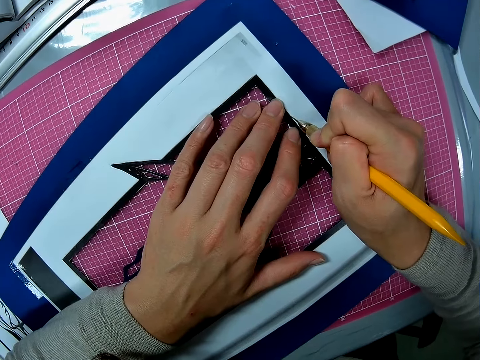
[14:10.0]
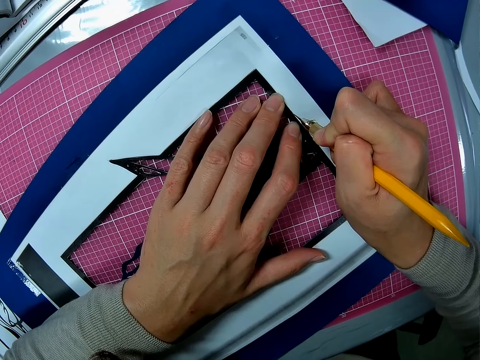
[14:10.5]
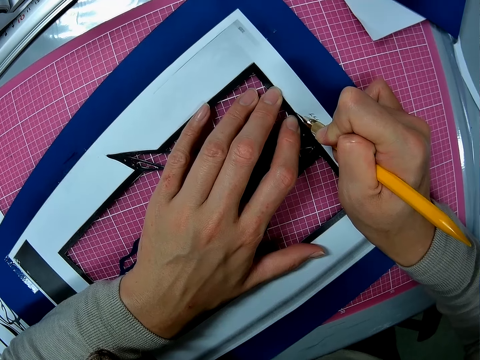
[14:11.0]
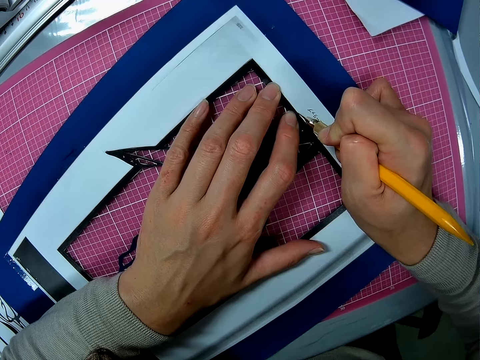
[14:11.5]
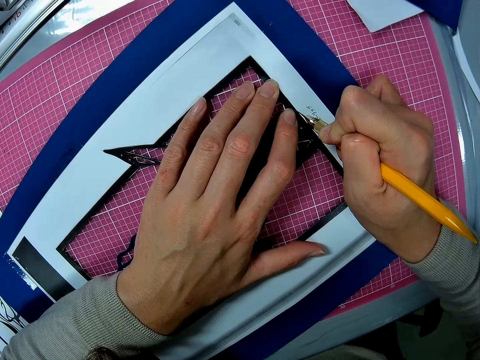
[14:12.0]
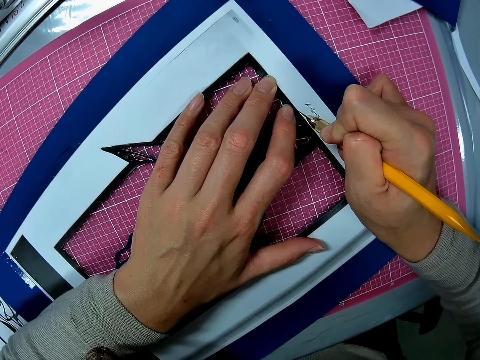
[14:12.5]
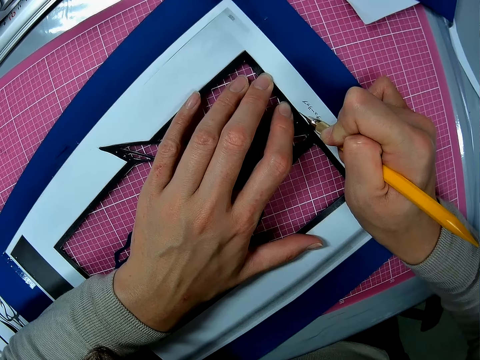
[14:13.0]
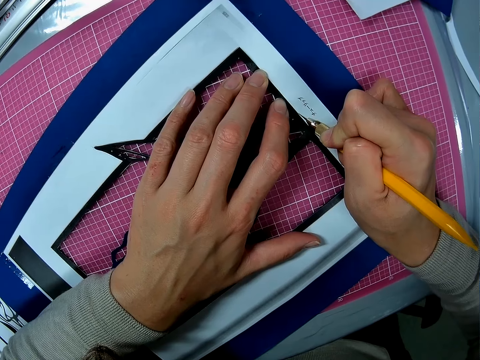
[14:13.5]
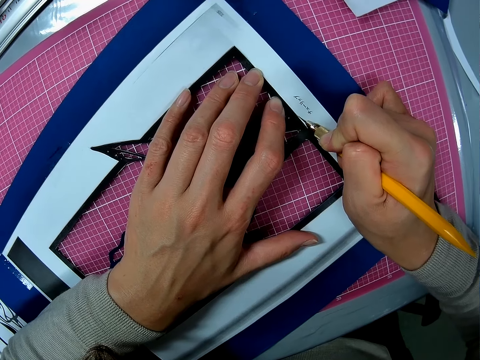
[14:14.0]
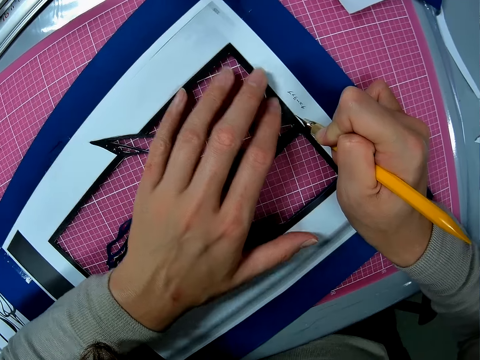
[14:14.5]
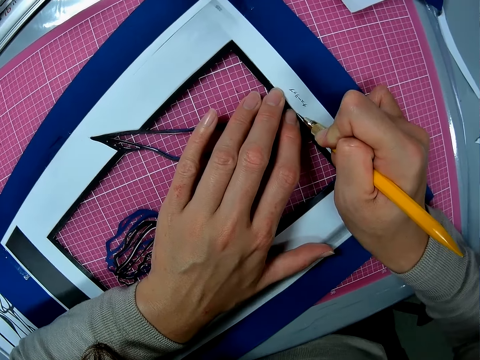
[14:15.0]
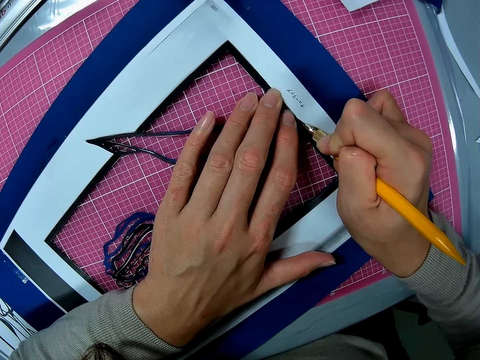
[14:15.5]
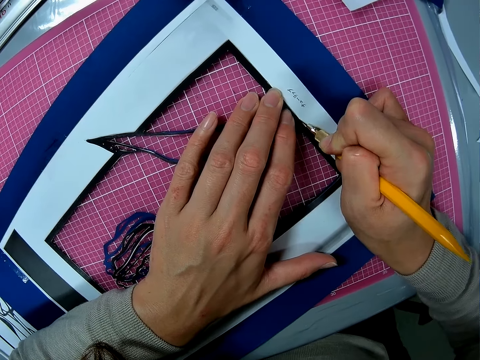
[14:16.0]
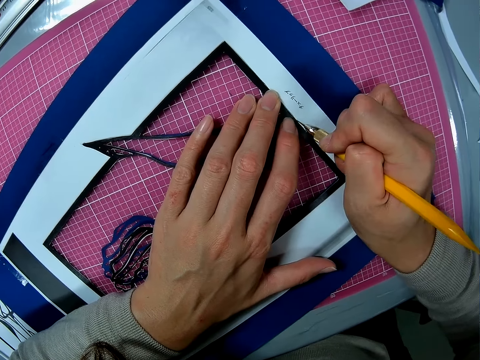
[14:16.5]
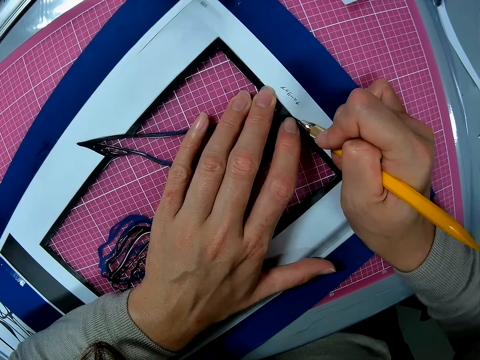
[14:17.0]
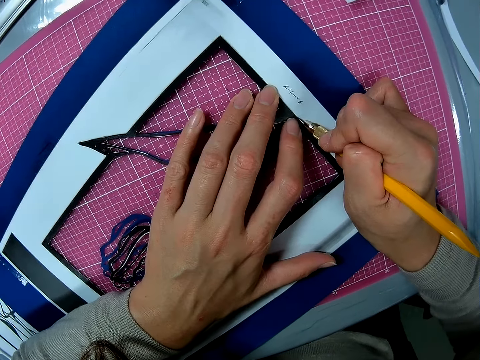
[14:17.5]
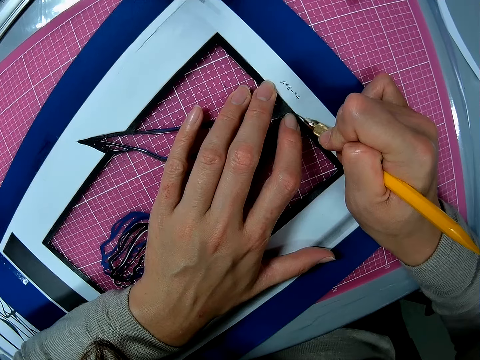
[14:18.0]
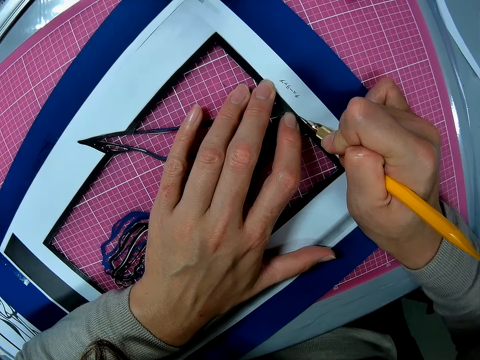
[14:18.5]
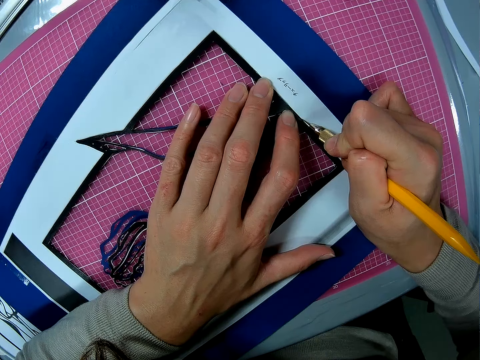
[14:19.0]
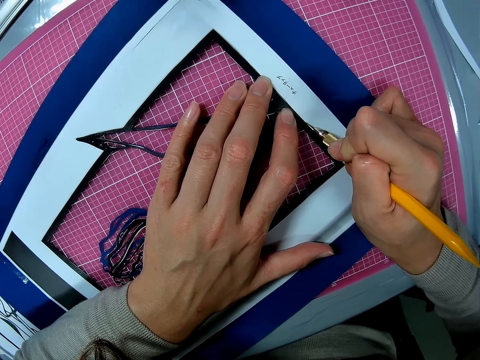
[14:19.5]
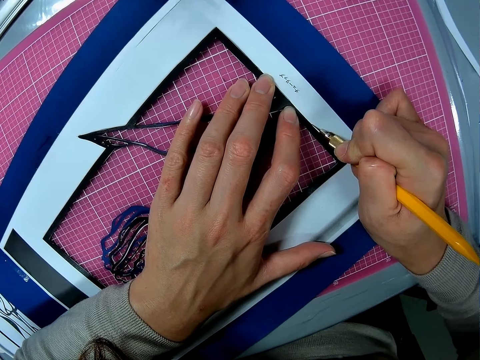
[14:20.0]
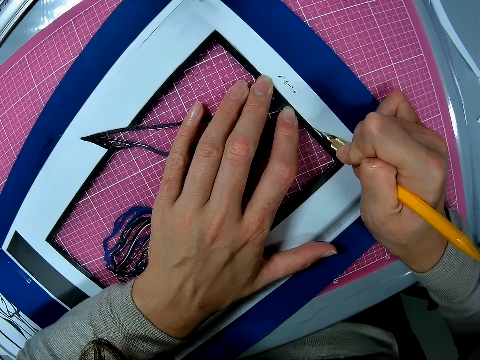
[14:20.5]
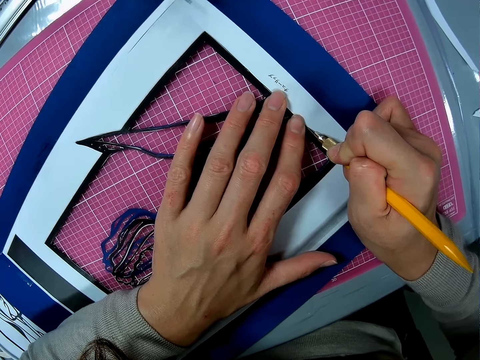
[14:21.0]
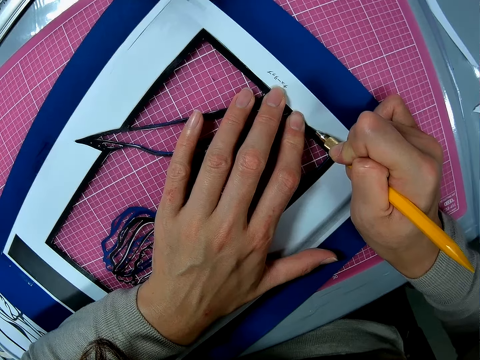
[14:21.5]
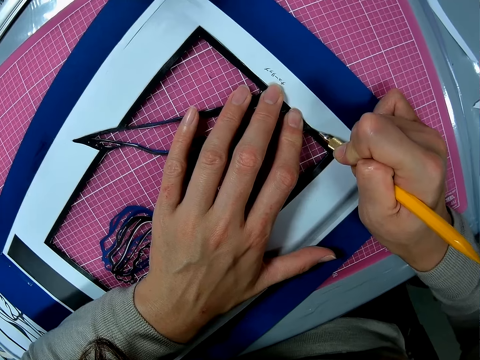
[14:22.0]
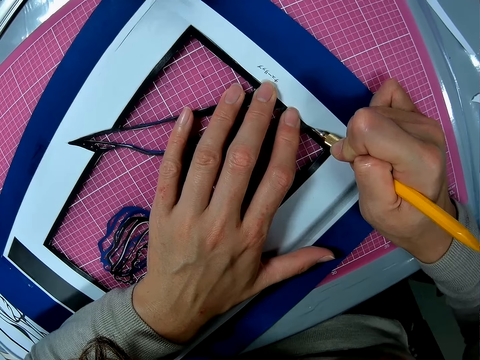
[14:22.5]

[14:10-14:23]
The camera wearer moves a hand on a drawing paper. They cut the drawing paper with a craft knife. They move a hand on the drawing paper.

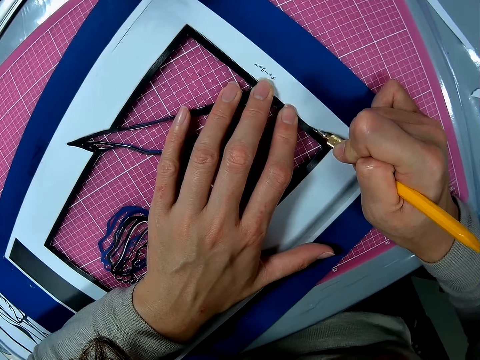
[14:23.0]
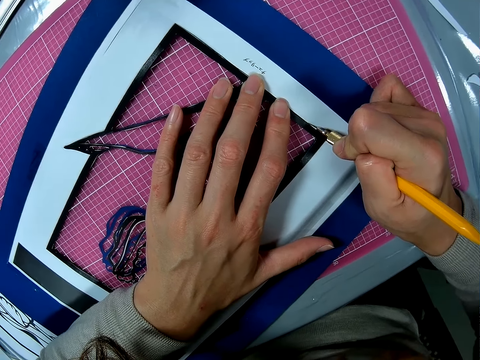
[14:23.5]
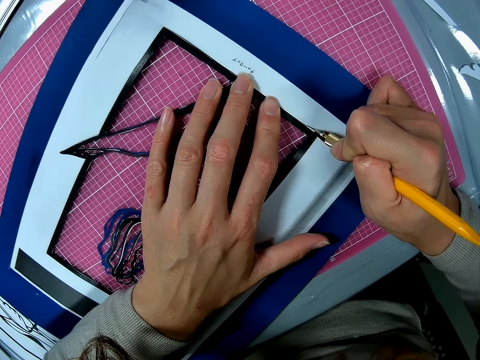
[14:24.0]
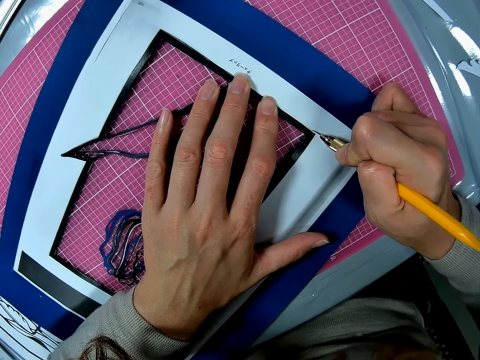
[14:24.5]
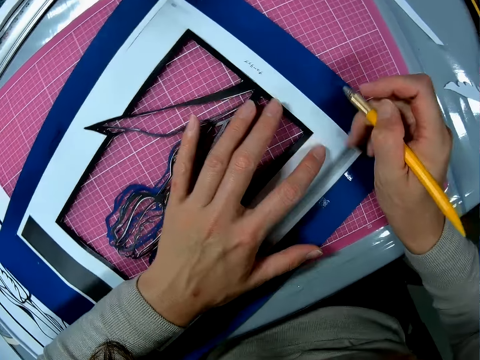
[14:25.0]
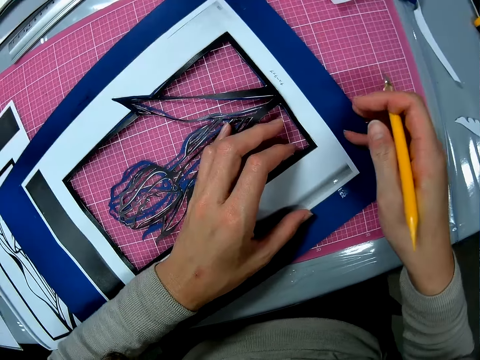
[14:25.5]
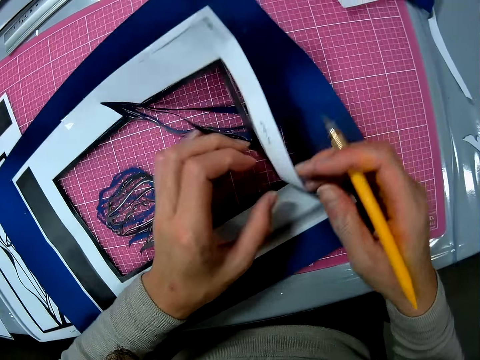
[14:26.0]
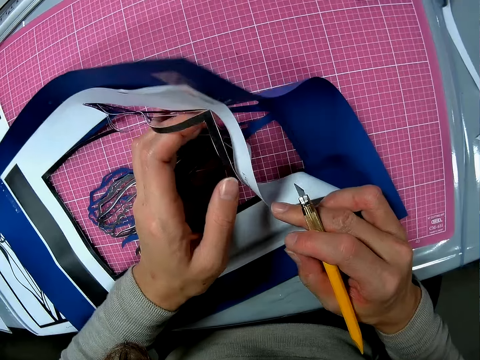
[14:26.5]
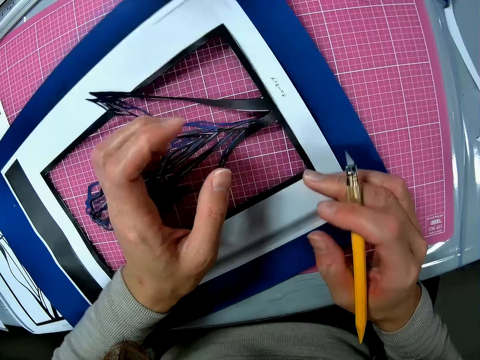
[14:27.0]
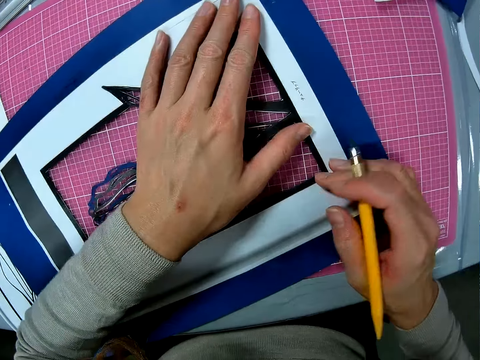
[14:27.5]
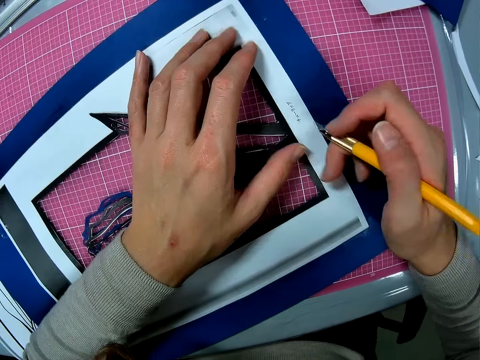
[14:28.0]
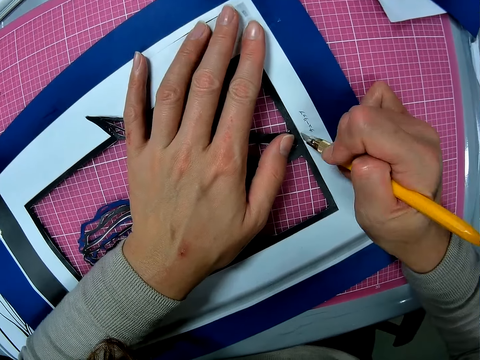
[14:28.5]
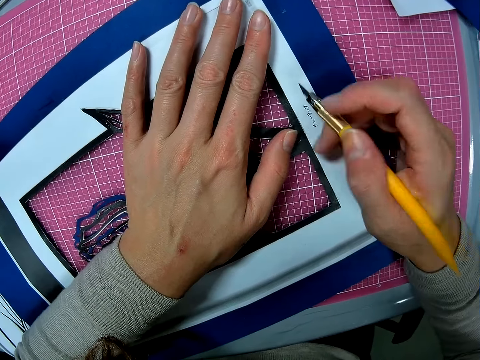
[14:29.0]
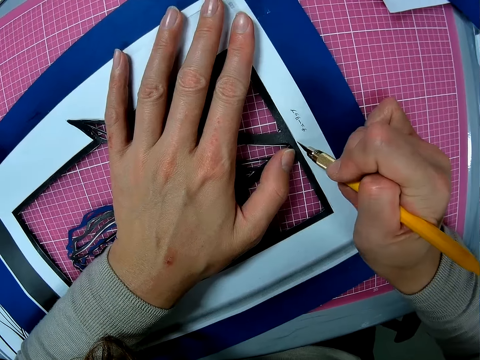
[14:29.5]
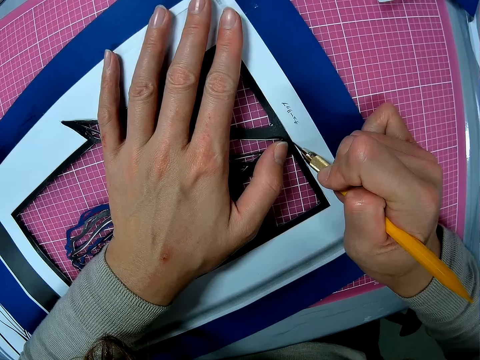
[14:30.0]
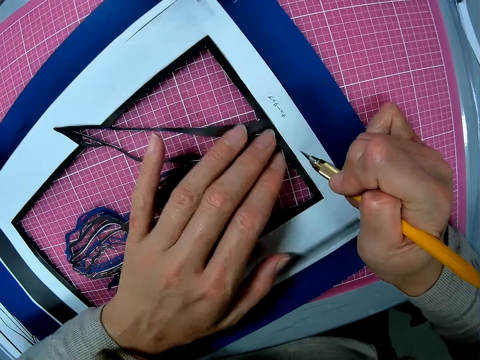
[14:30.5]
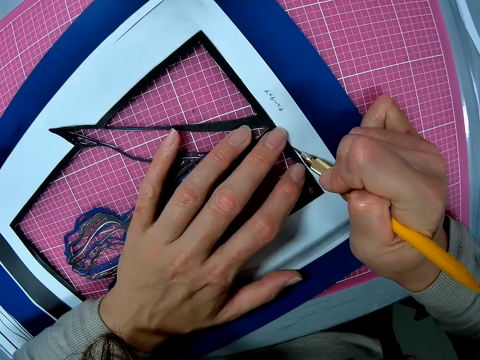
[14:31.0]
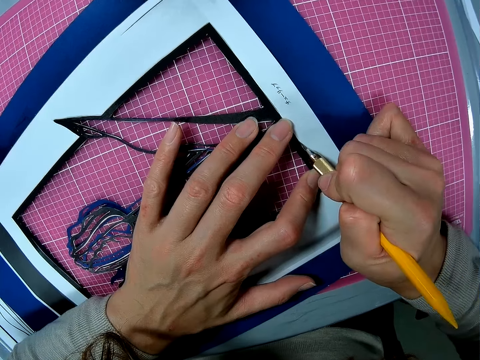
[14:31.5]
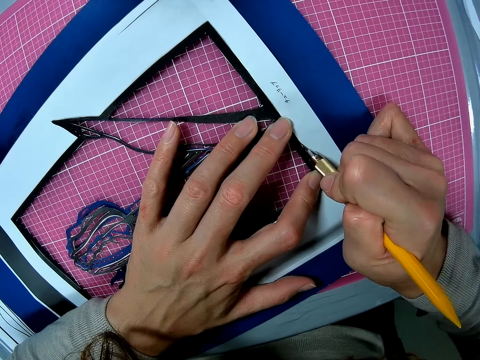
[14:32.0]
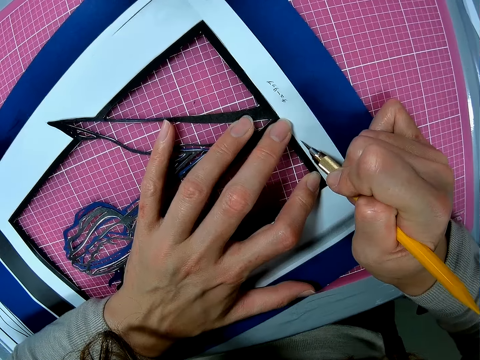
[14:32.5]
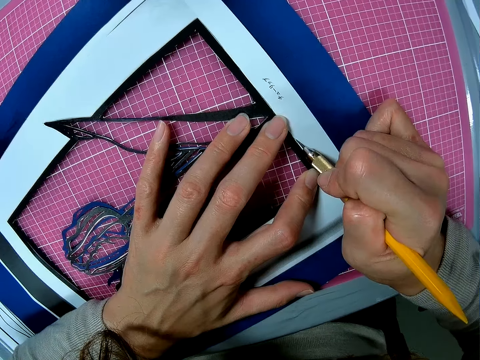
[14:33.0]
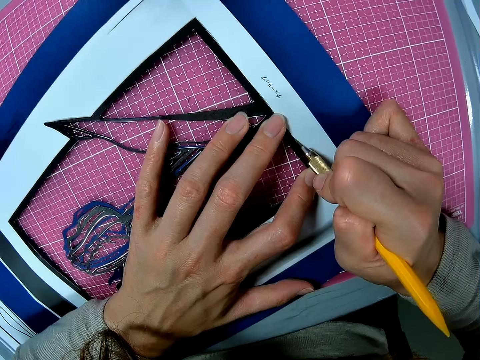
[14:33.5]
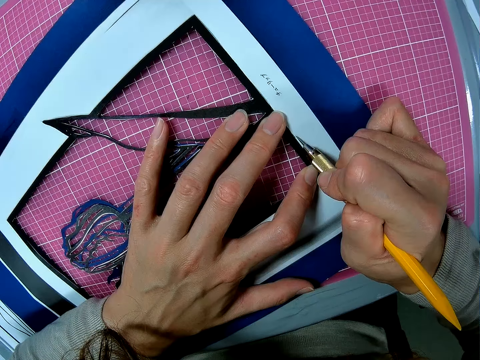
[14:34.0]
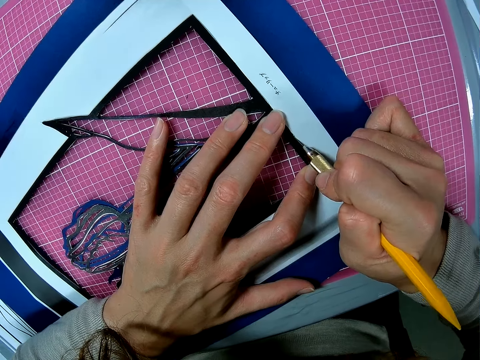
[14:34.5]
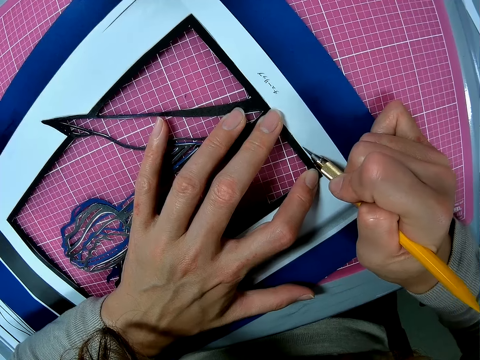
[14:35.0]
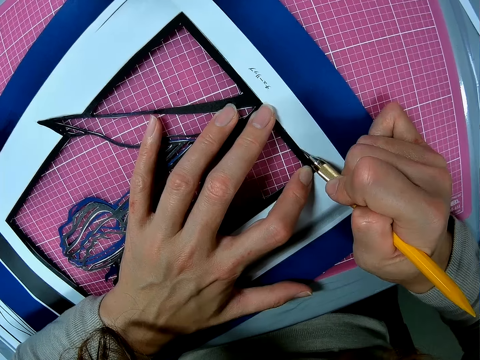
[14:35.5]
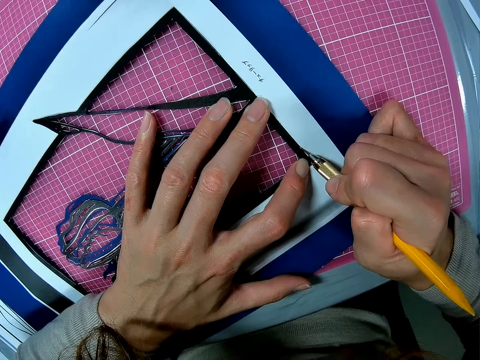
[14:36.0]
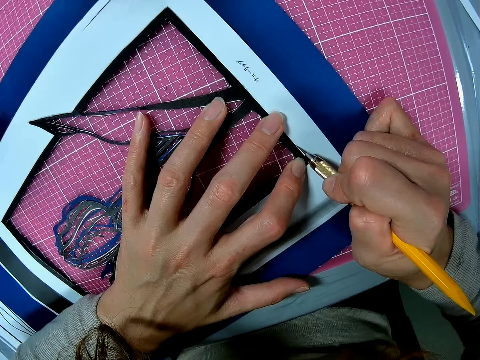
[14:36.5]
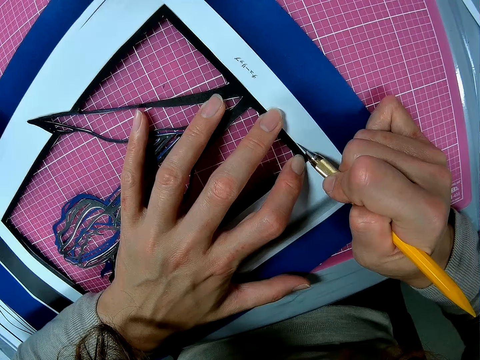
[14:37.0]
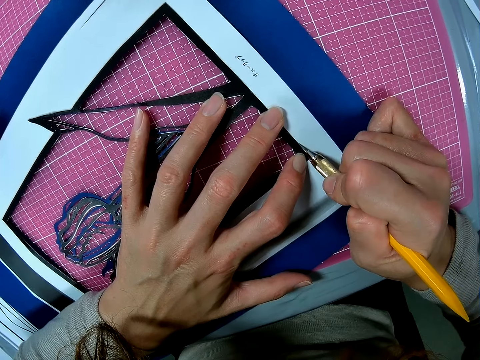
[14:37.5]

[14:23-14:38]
The camera wearer moves a hand on a drawing paper. They adjust the paper. They pick up the drawing paper from a cutting mat and put down the drawing paper on the cutting mat. They cut the drawing paper with a craft knife. They move a hand on the drawing paper. They cut the drawing paper with the craft knife.
